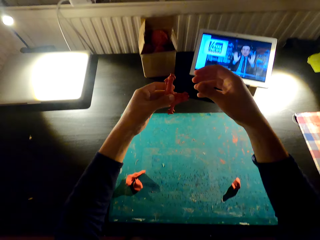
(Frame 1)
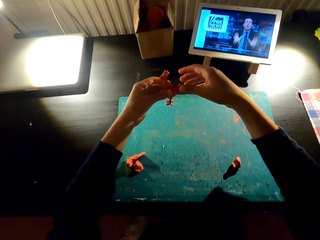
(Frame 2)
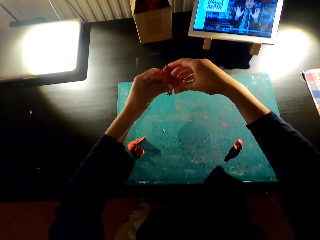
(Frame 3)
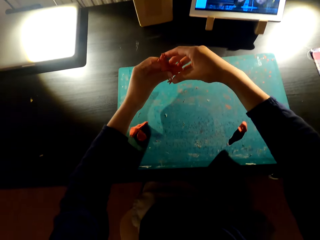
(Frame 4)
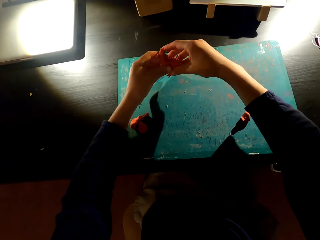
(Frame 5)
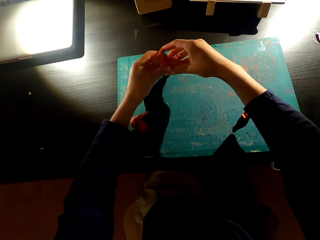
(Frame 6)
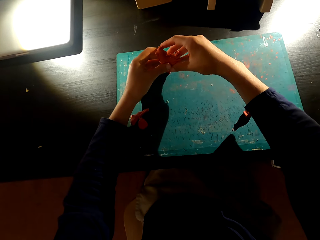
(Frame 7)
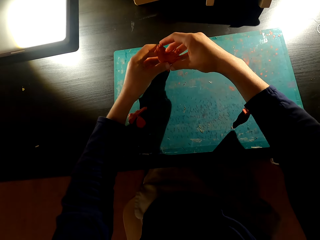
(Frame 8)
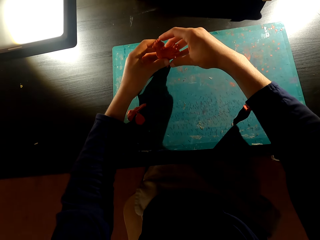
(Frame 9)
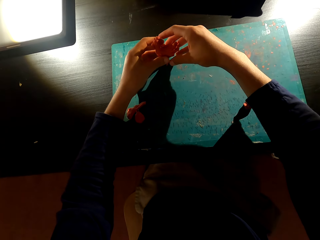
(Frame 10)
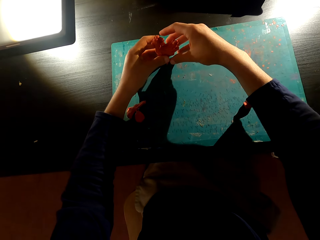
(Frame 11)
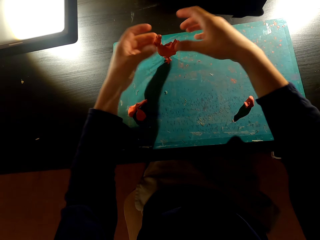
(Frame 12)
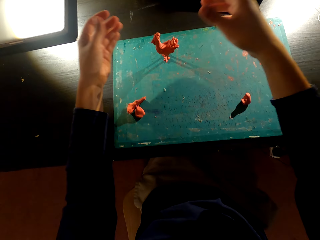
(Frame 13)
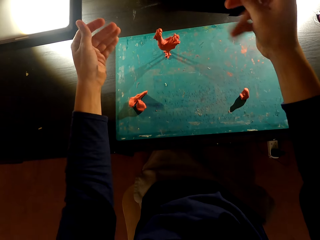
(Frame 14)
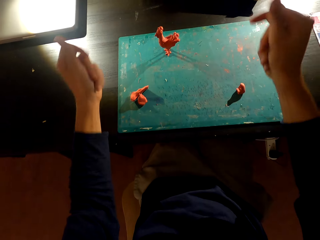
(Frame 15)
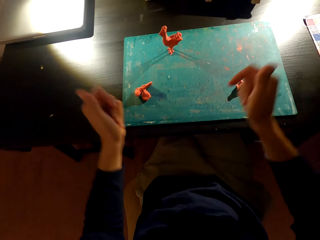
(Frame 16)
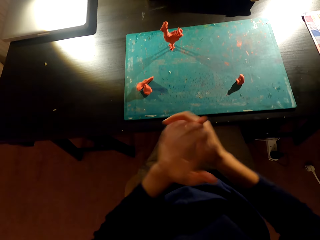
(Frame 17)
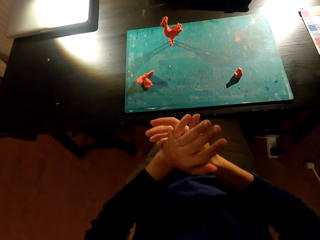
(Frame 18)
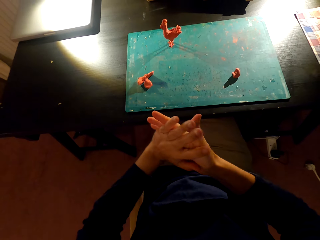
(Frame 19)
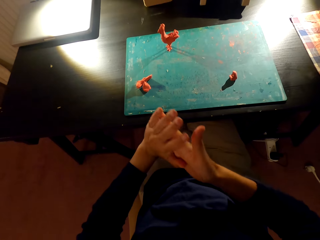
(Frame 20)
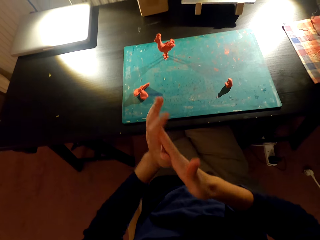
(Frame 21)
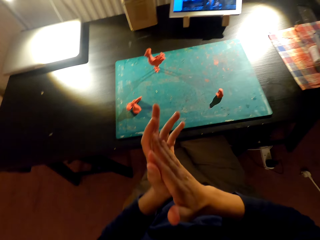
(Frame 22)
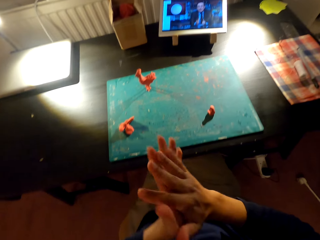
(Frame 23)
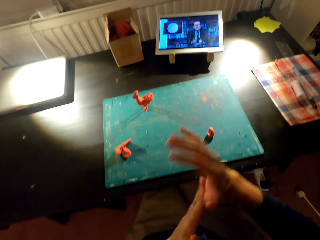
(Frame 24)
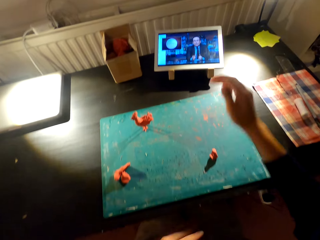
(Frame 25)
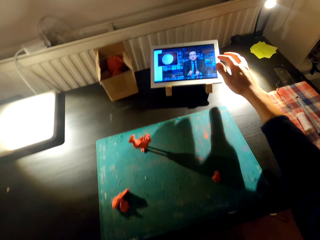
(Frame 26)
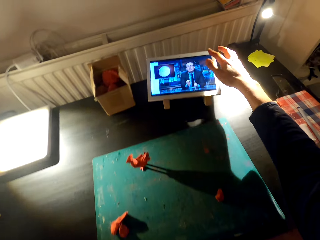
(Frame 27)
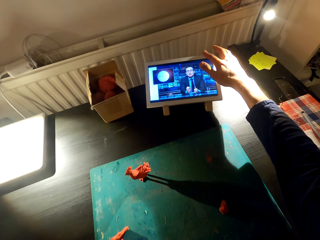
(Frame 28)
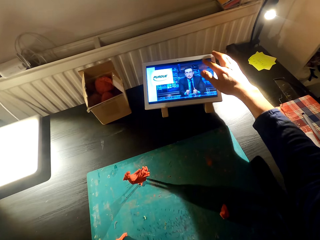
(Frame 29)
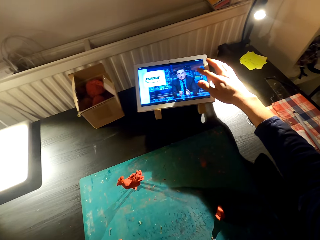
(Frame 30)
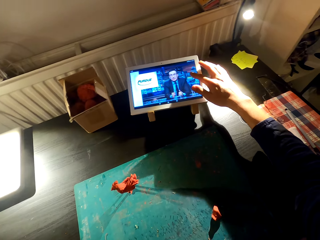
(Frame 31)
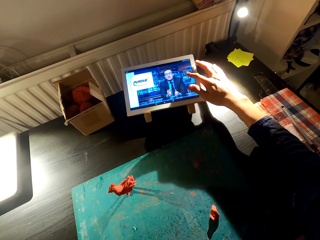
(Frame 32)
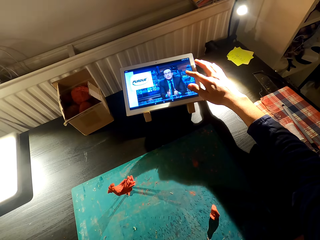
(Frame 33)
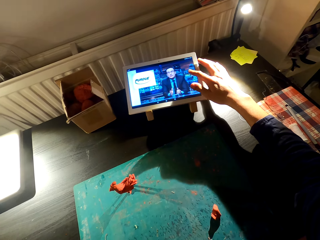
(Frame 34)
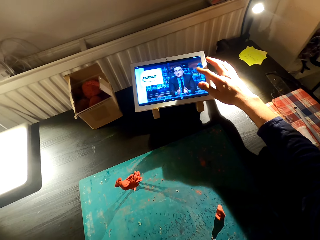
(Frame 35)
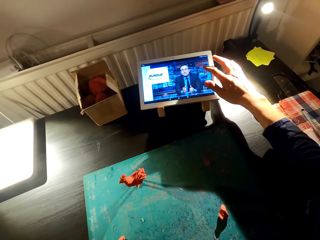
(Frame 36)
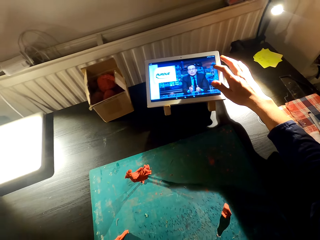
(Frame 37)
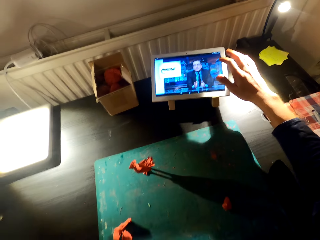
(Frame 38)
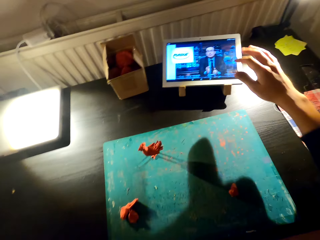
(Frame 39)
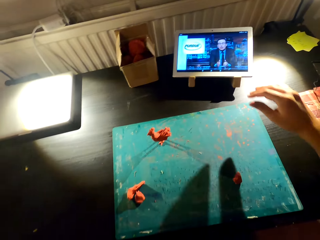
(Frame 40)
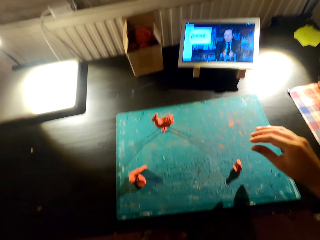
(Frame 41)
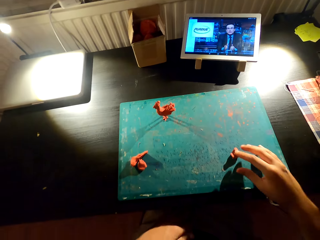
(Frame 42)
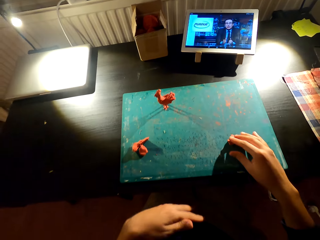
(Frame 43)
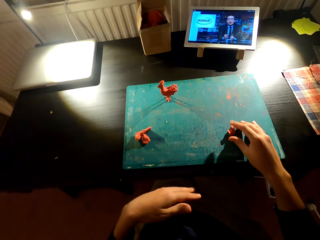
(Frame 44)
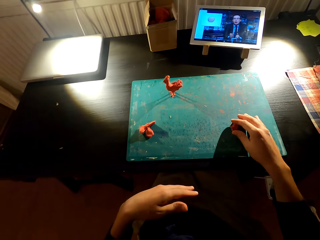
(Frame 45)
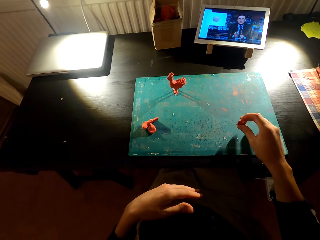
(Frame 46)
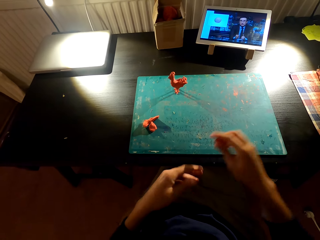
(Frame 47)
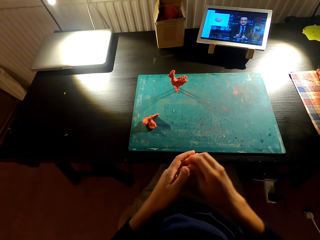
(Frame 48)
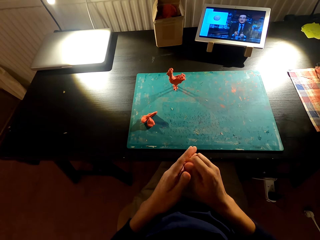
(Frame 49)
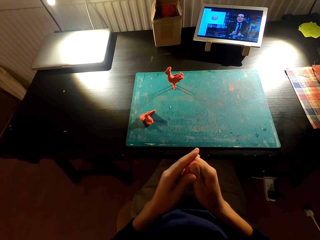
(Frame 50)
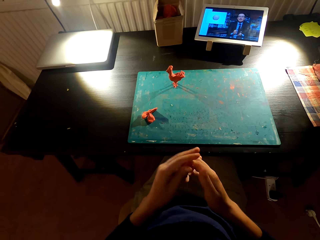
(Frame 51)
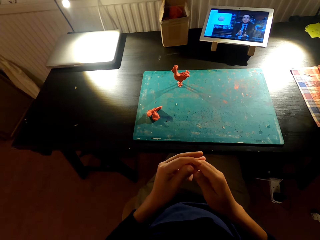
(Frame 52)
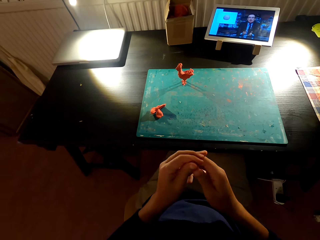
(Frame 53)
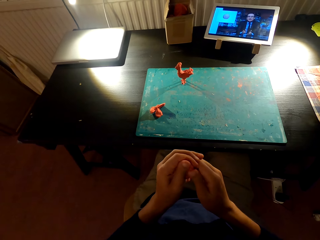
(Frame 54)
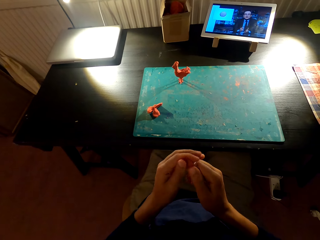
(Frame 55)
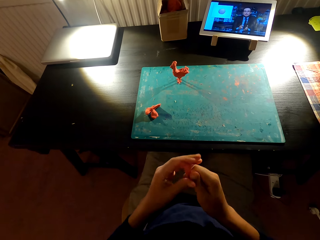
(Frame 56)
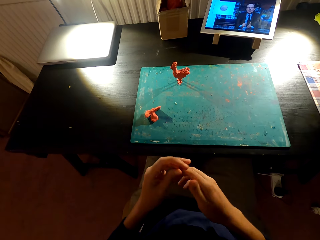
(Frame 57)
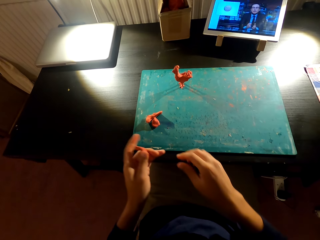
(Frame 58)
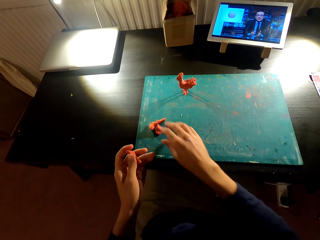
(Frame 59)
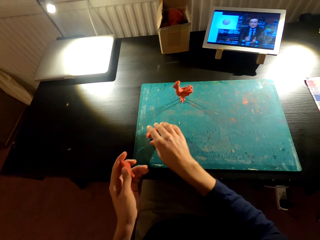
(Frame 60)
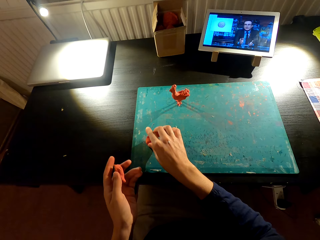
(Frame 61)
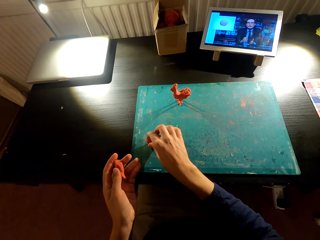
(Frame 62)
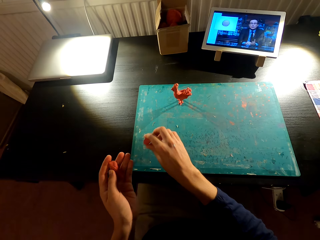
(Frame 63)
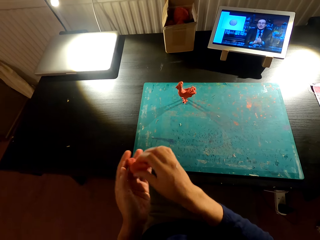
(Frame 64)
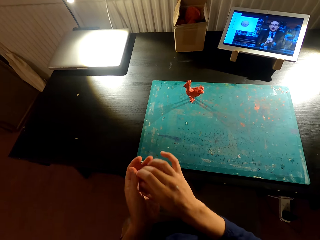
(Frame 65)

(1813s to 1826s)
The camera wearer puts the molded chicken on the table. He moves the hands. He rubs both hands together. He uses his tablet. He scrolls the laptop with the right hand. He converses. He picks up plasticine from the table. He molds something with both hands.

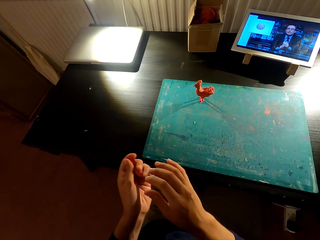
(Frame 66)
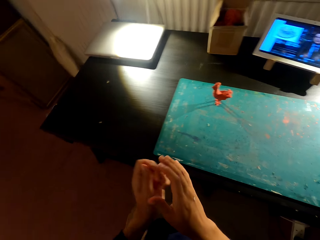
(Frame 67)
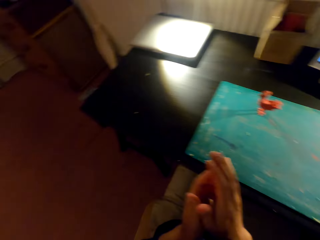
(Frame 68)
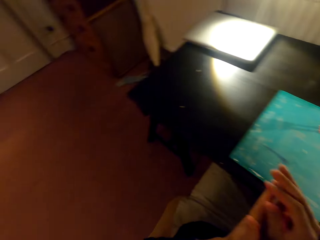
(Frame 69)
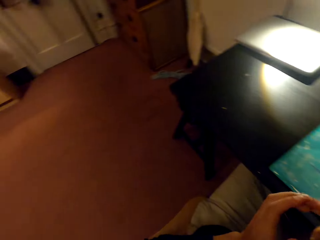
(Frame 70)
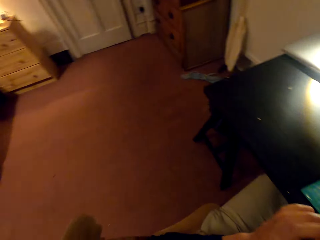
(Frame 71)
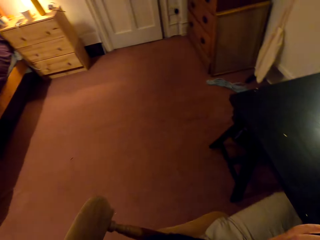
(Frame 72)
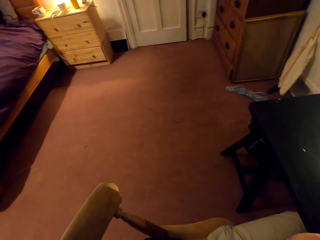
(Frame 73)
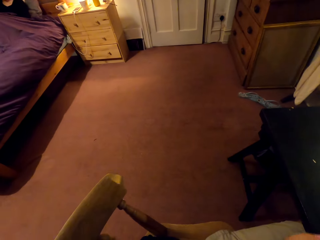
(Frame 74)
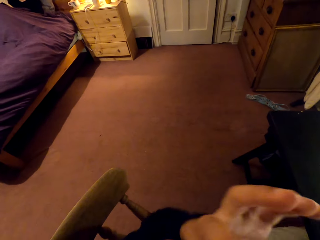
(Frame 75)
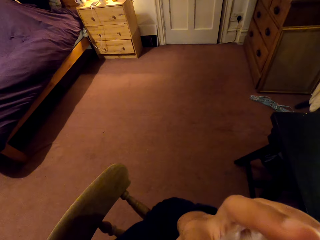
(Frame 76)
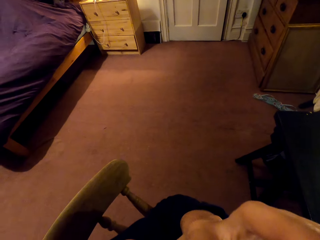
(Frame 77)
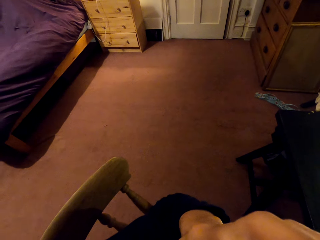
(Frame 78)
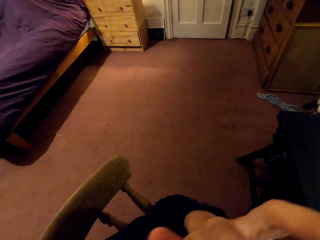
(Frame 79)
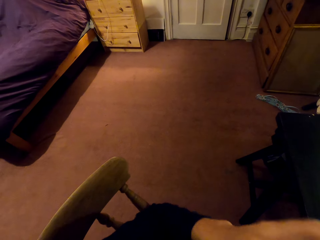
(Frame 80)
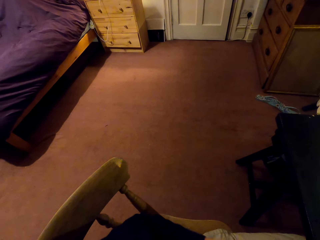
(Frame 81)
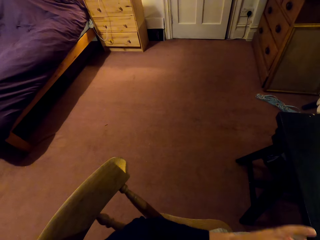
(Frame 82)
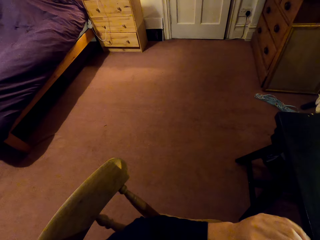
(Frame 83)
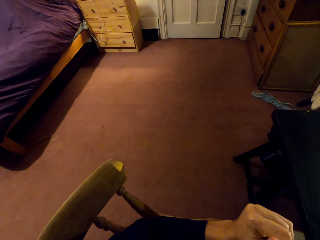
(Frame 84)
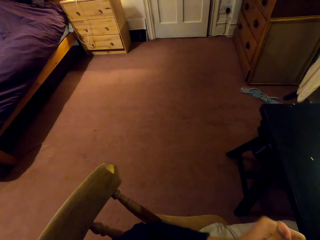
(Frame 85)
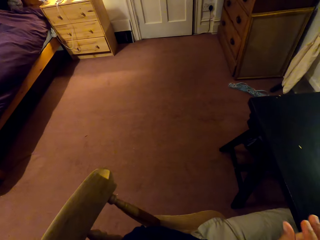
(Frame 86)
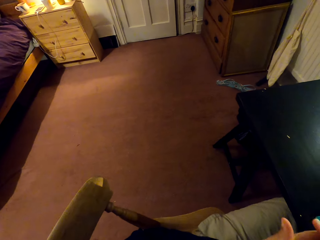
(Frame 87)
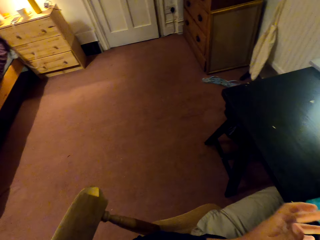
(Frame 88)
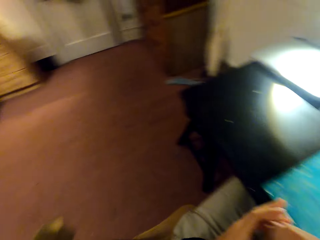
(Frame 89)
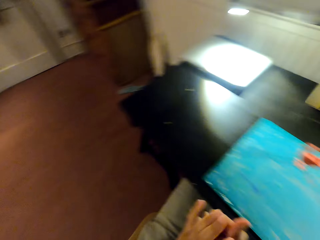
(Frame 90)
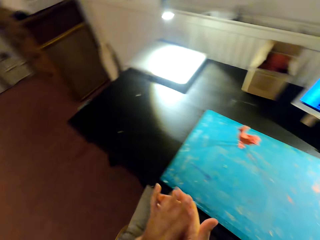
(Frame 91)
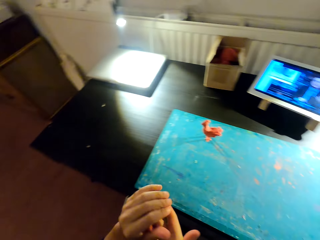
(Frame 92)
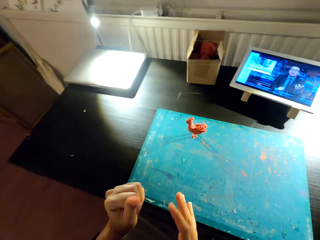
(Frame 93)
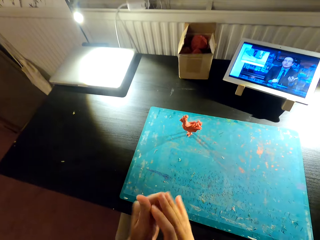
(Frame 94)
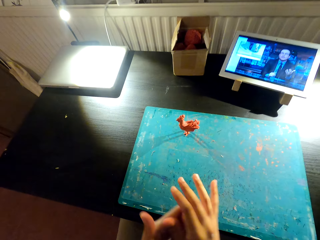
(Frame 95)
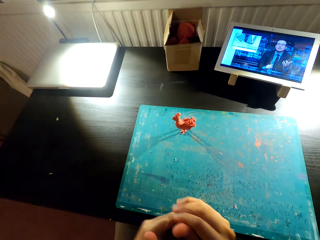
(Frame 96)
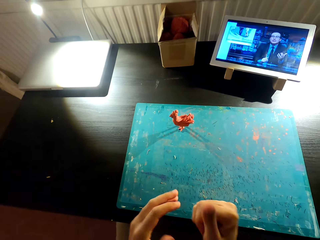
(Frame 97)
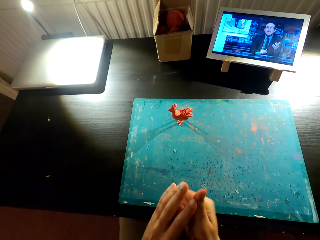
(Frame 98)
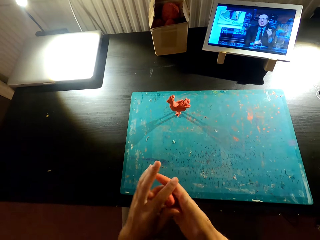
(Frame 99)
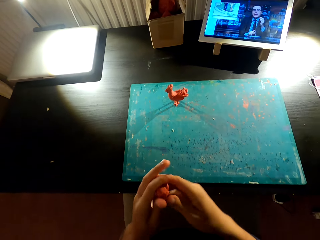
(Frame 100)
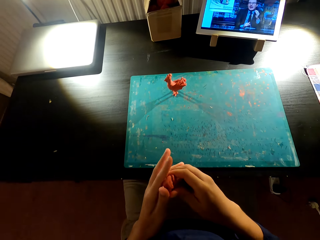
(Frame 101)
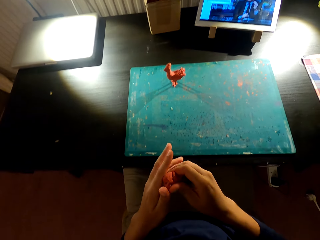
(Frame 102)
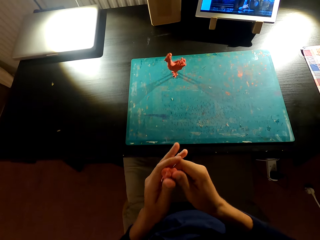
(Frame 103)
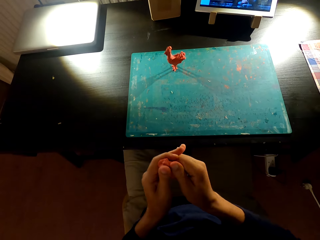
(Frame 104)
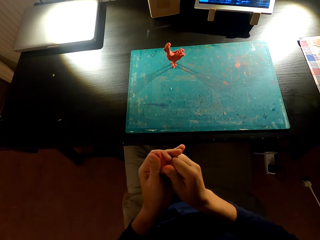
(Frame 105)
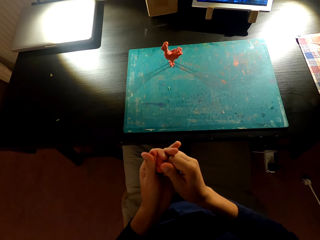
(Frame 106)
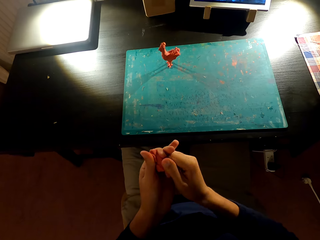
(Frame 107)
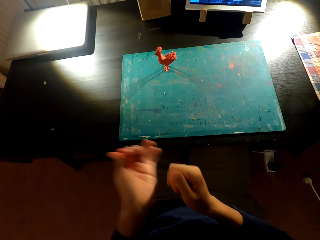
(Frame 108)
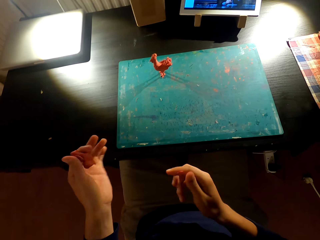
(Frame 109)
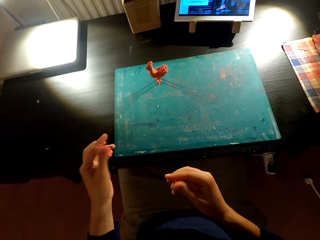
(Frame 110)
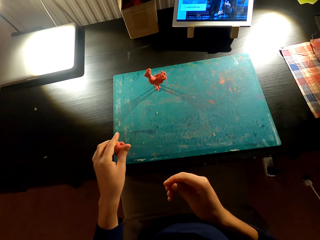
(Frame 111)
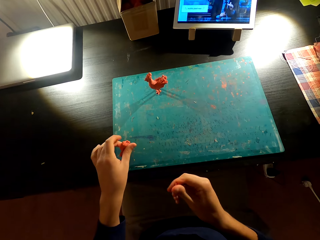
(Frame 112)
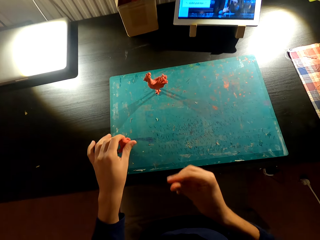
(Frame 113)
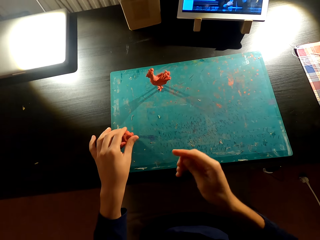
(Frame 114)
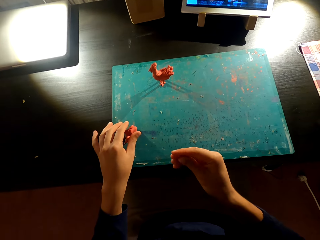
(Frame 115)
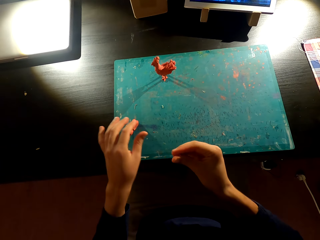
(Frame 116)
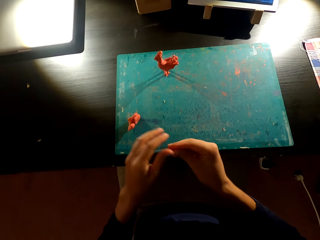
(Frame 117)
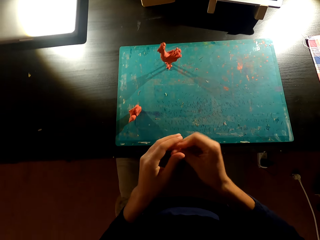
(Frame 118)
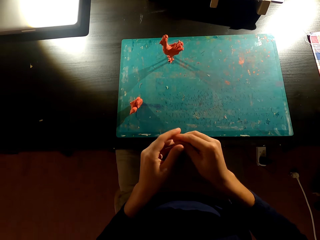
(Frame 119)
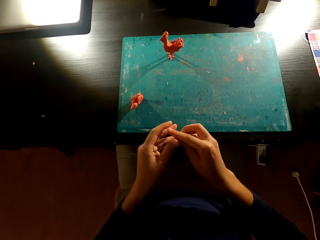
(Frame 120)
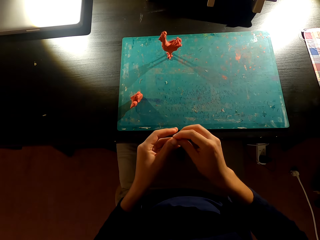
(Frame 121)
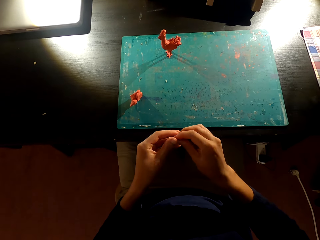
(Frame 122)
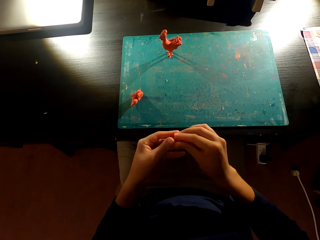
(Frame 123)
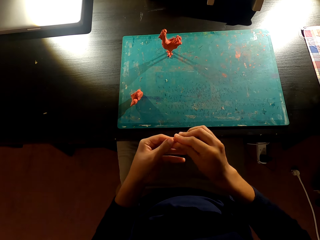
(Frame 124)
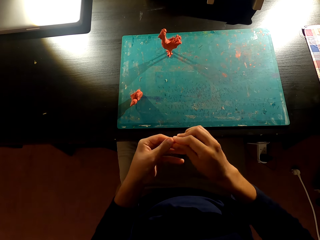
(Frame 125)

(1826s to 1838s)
The camera wearer picks up something from the table. He looks around the room. He molds something with both hands. He does something. He presses the plasticine in his hand. He molds something with both hands. He cuts the plasticine in his hands and puts the plasticine on the table. He molds something with both hands.
